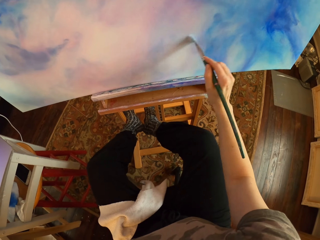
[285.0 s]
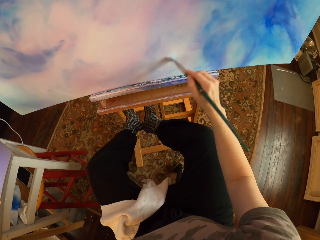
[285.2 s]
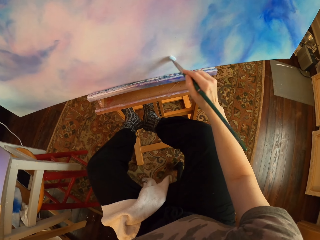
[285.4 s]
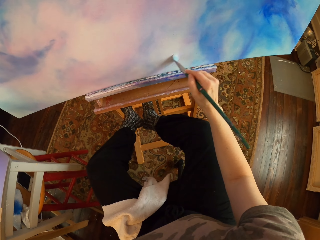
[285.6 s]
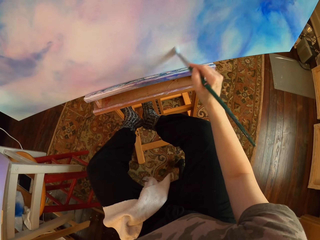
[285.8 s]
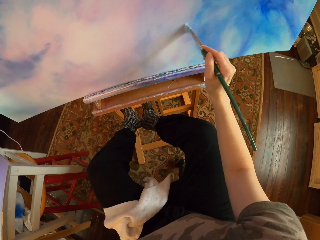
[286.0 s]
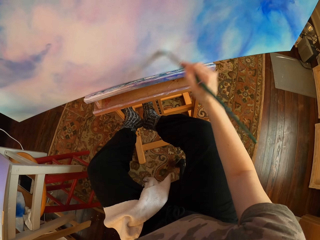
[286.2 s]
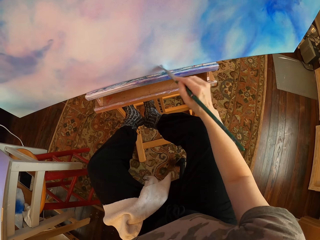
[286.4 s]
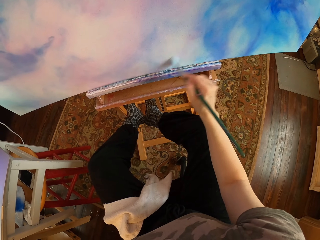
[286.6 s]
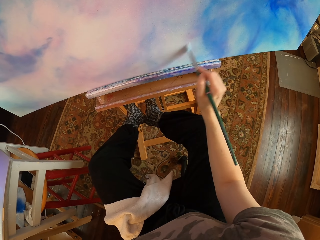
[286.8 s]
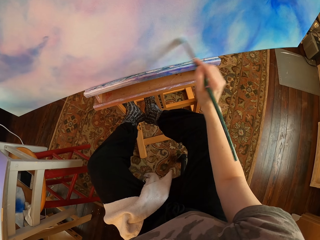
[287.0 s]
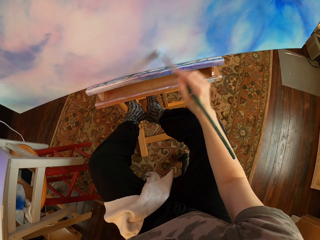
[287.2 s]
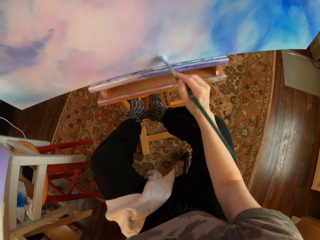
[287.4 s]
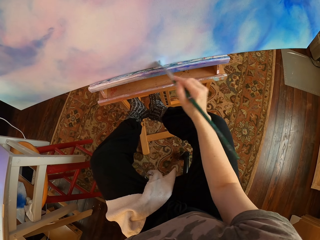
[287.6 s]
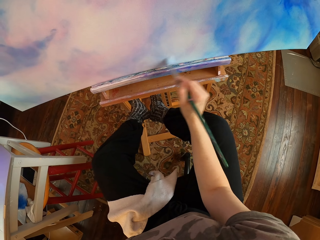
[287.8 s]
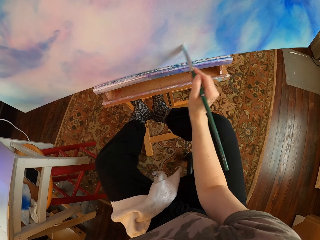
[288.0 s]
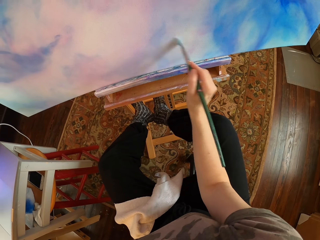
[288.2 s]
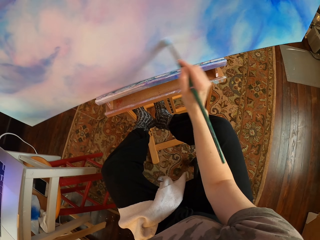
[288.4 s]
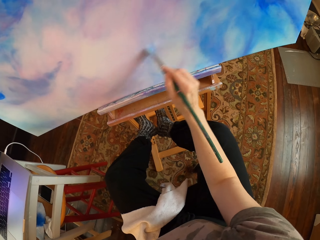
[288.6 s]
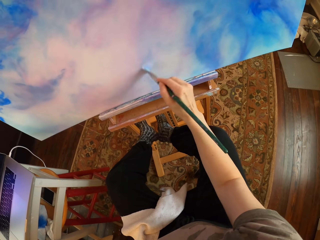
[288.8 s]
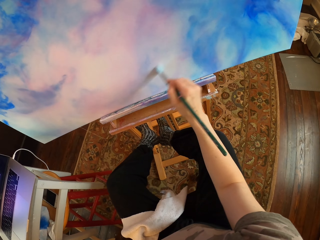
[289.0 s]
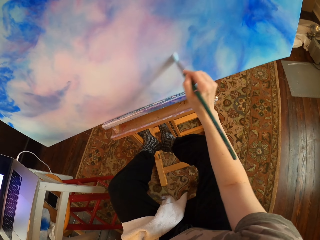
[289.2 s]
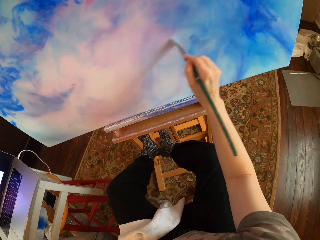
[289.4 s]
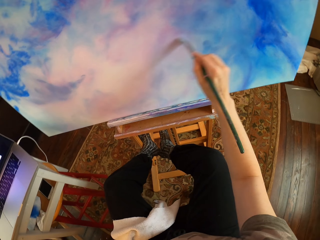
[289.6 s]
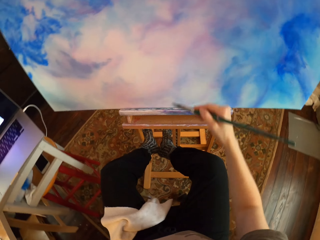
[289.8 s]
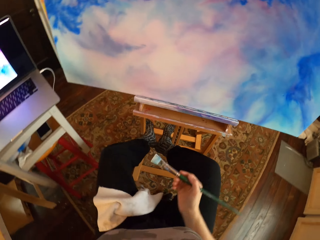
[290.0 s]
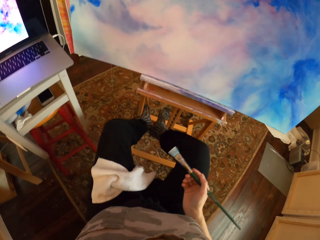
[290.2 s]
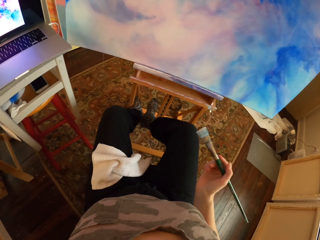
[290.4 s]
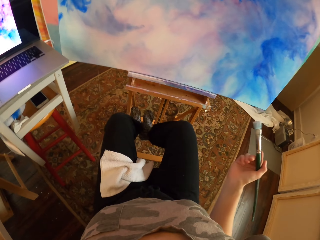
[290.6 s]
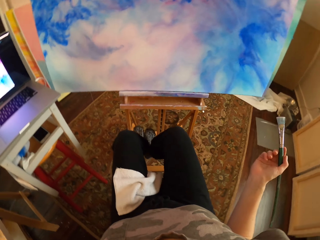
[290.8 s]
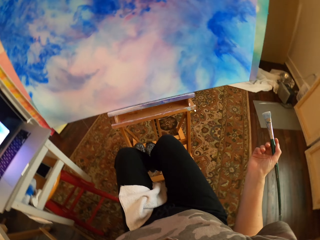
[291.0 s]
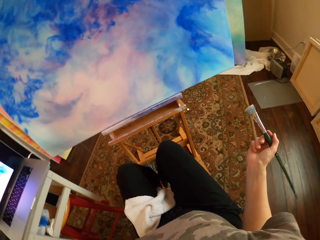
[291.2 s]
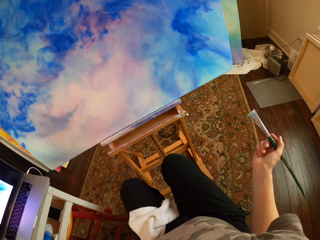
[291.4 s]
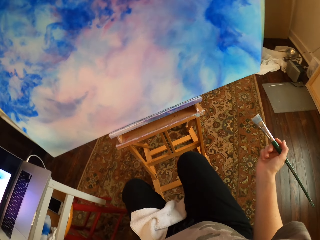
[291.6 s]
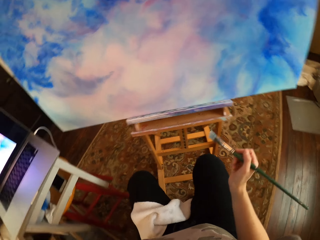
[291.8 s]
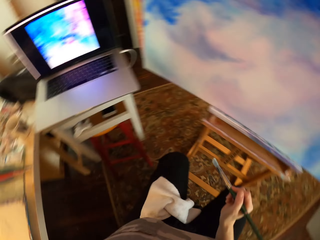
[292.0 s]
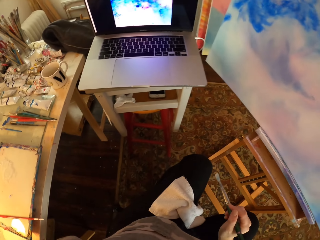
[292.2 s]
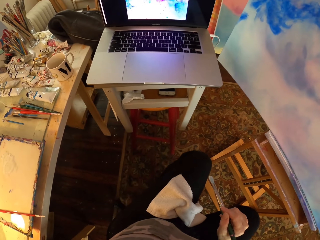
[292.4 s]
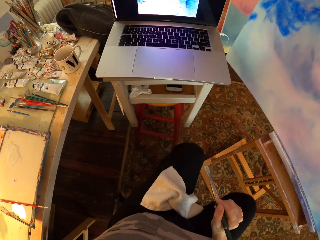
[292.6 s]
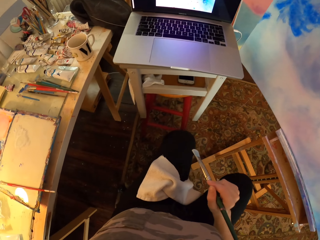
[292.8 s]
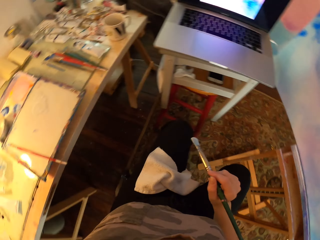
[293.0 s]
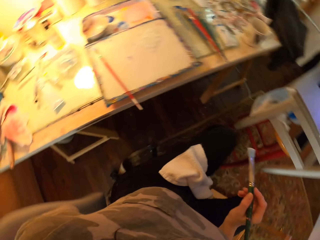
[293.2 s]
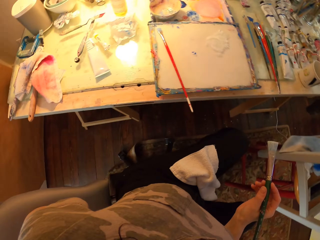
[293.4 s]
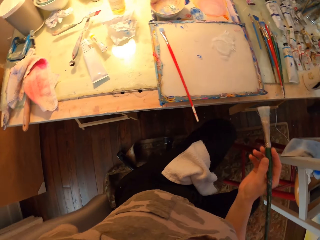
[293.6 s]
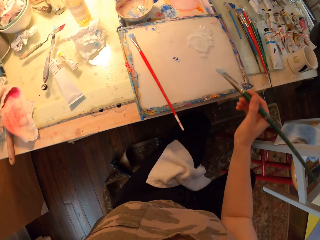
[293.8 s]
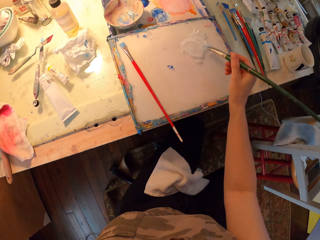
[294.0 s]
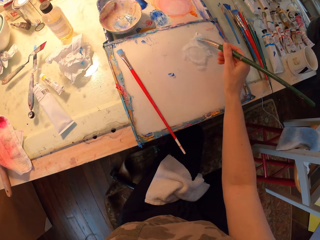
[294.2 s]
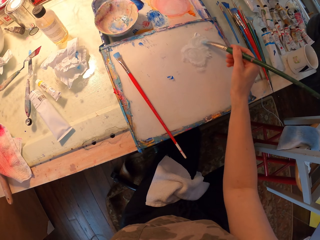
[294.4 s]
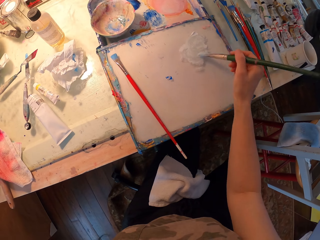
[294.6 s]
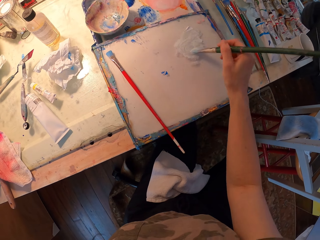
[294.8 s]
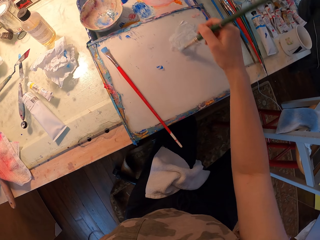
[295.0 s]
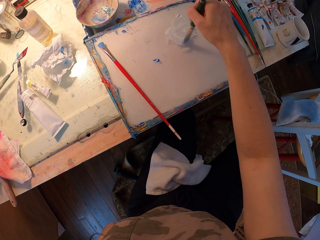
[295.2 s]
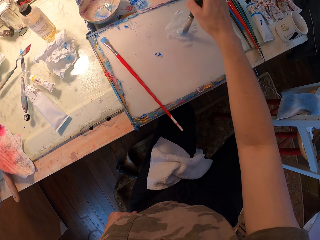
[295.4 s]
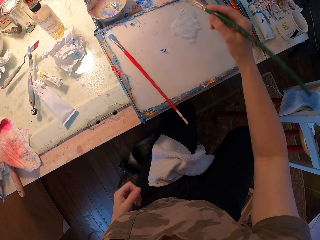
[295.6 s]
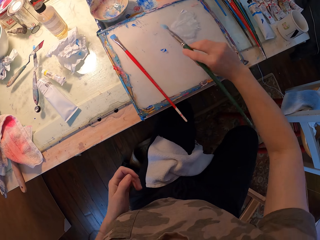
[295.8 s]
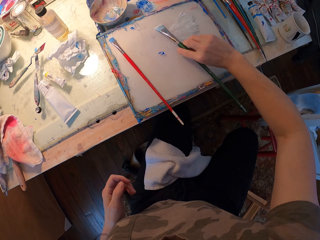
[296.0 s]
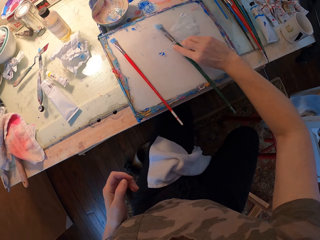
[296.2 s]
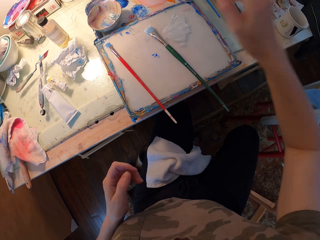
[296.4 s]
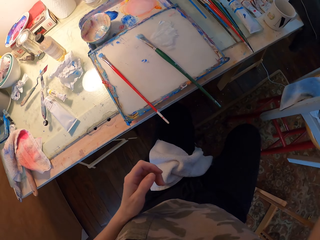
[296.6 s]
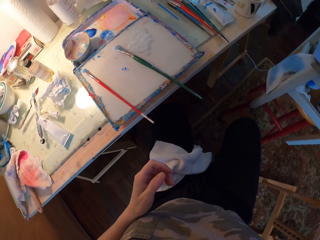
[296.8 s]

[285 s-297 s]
The camera wearer looks at the laptop. They dip the paint brush into the paint and put the paint brush on the paint tray.
